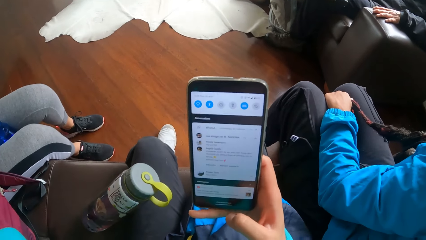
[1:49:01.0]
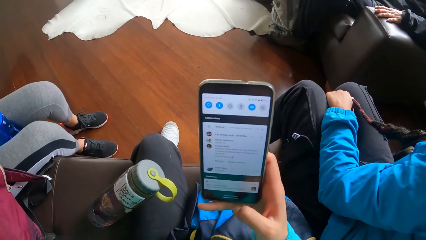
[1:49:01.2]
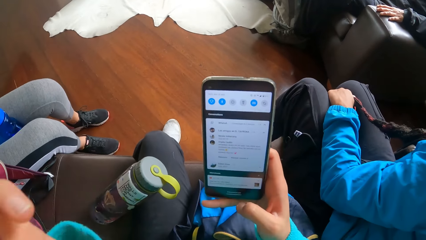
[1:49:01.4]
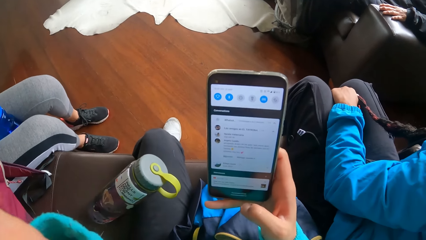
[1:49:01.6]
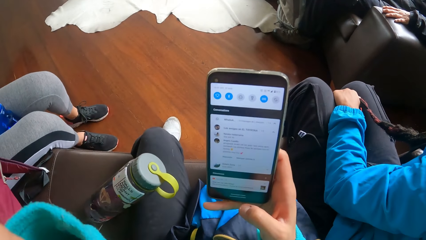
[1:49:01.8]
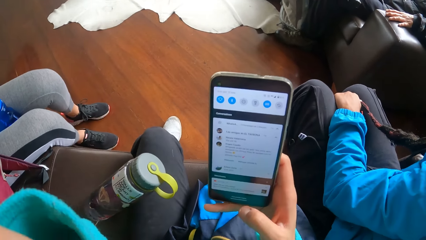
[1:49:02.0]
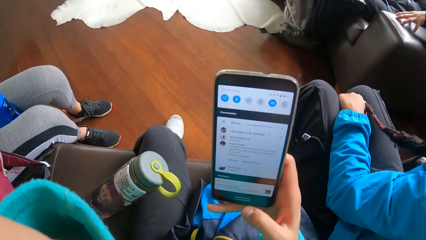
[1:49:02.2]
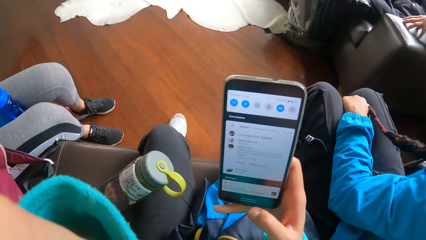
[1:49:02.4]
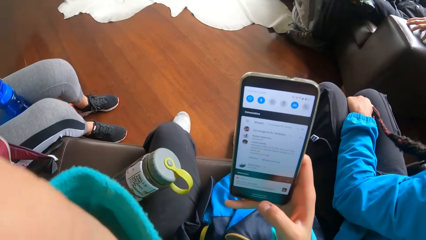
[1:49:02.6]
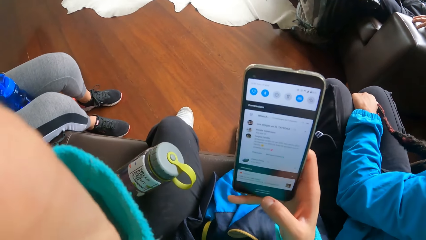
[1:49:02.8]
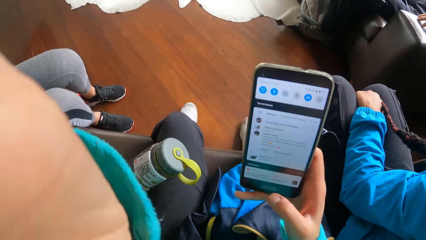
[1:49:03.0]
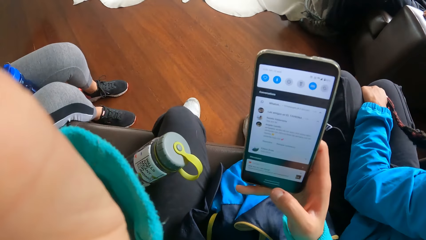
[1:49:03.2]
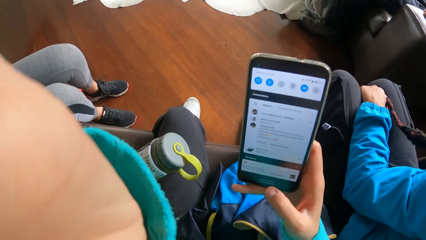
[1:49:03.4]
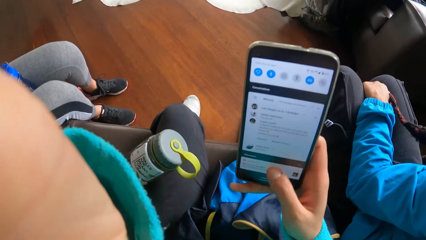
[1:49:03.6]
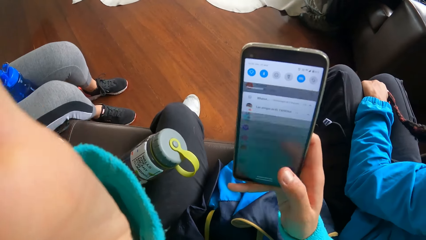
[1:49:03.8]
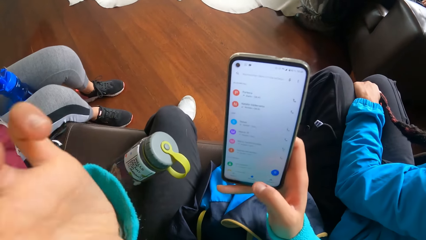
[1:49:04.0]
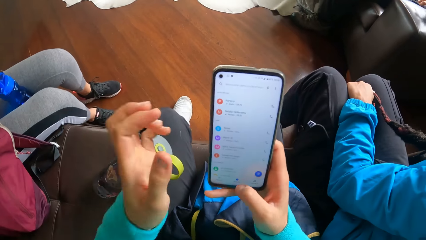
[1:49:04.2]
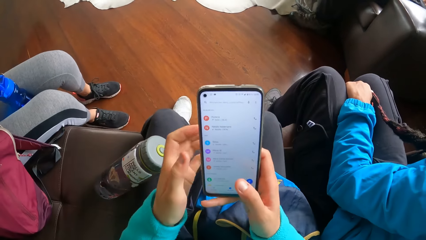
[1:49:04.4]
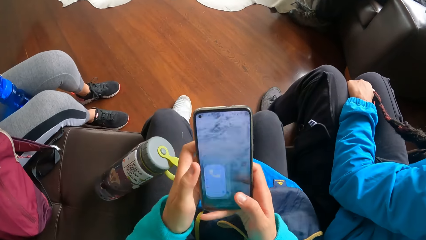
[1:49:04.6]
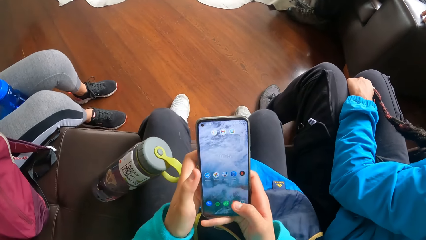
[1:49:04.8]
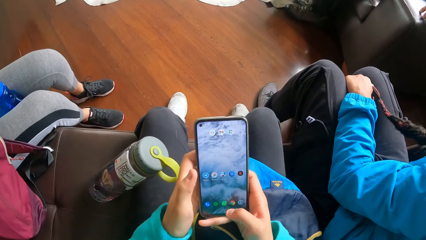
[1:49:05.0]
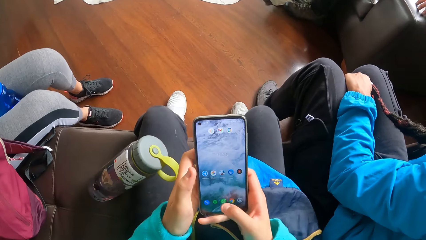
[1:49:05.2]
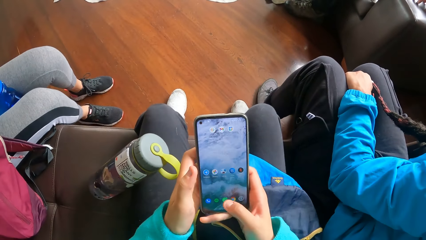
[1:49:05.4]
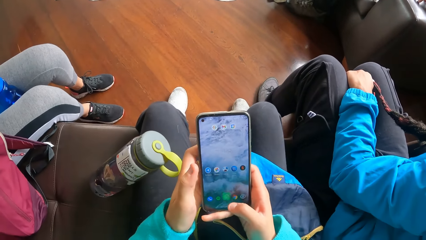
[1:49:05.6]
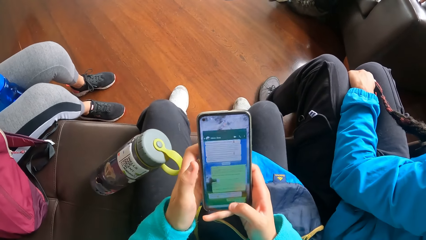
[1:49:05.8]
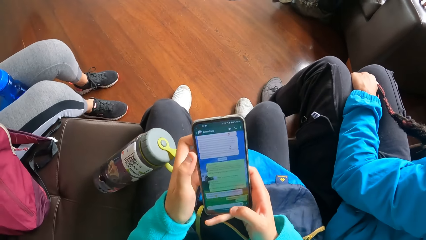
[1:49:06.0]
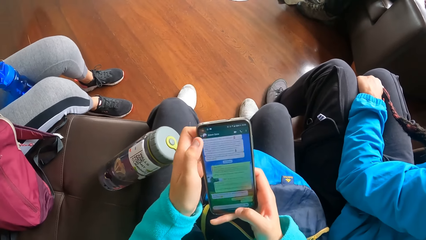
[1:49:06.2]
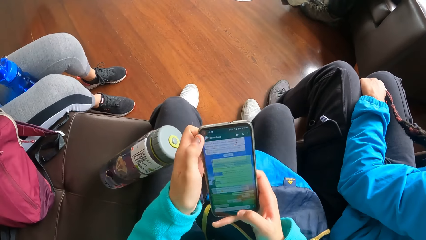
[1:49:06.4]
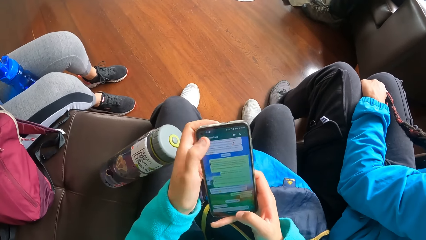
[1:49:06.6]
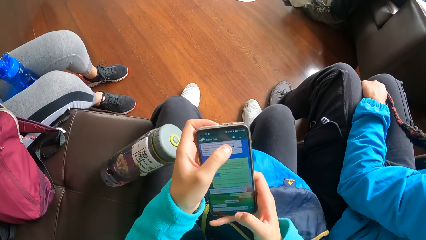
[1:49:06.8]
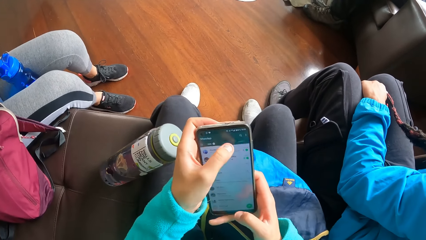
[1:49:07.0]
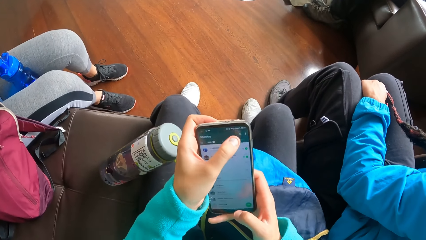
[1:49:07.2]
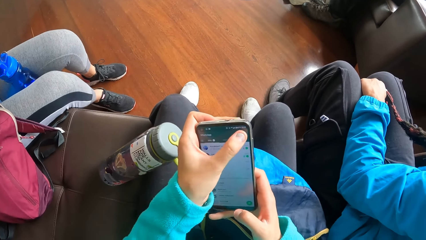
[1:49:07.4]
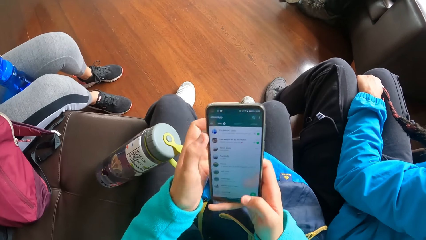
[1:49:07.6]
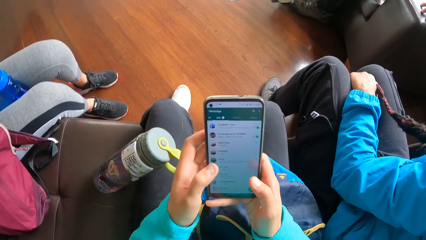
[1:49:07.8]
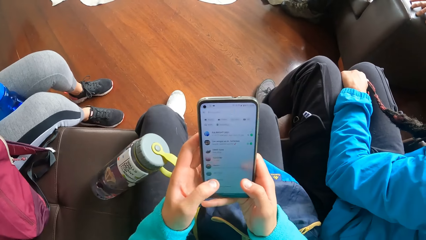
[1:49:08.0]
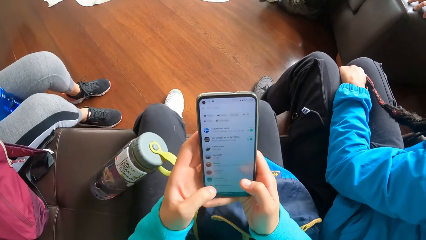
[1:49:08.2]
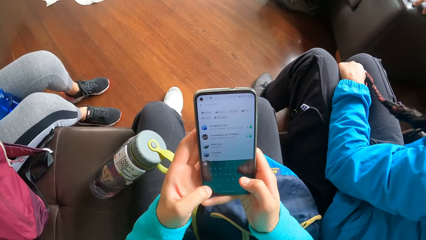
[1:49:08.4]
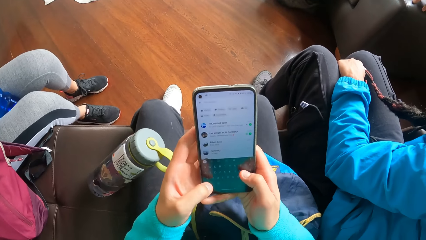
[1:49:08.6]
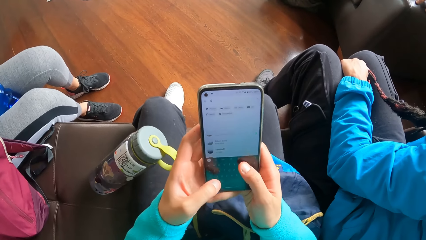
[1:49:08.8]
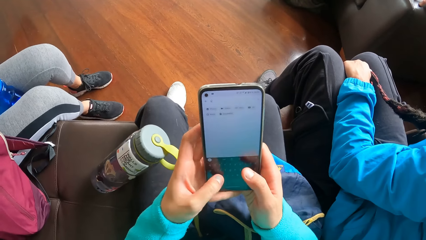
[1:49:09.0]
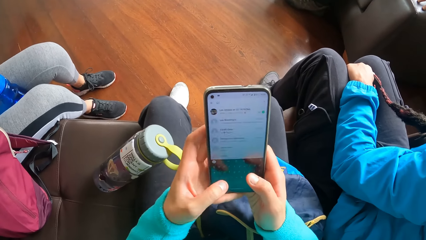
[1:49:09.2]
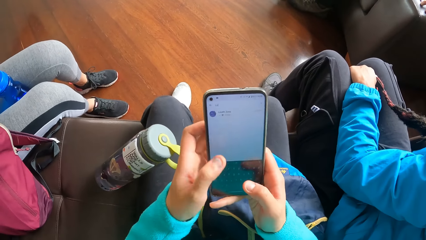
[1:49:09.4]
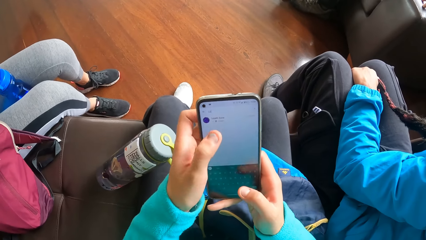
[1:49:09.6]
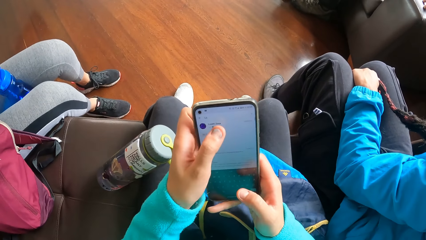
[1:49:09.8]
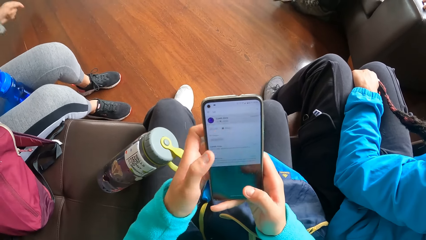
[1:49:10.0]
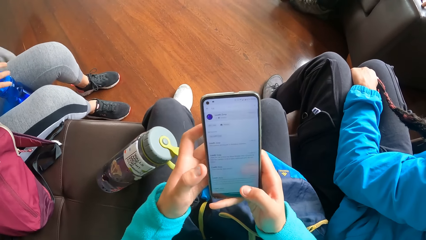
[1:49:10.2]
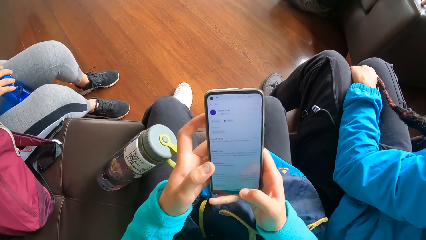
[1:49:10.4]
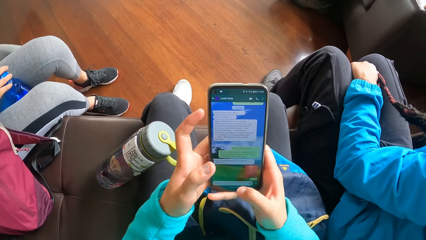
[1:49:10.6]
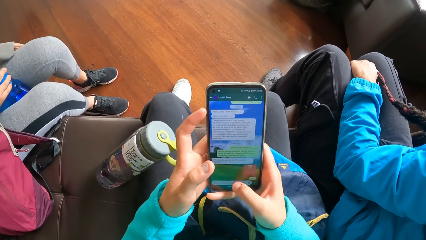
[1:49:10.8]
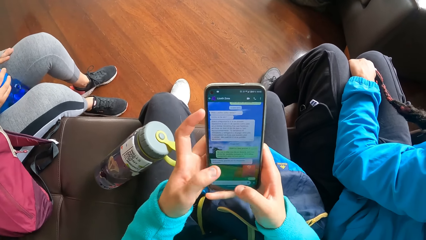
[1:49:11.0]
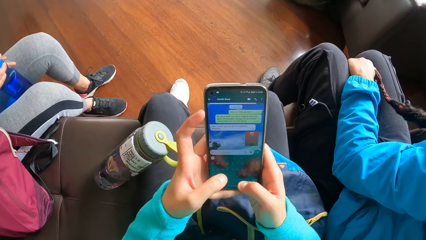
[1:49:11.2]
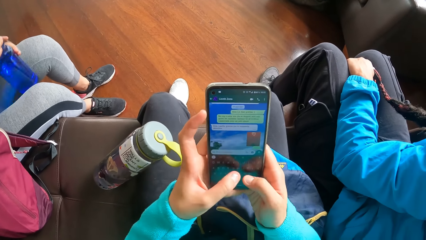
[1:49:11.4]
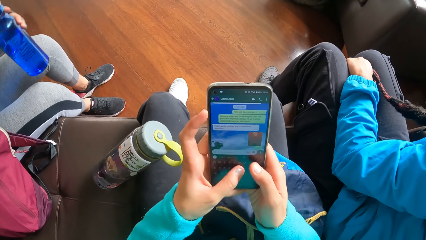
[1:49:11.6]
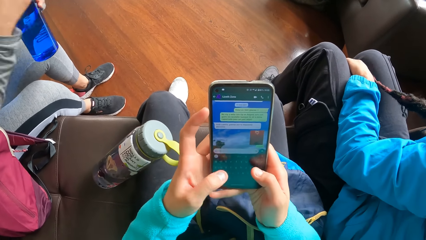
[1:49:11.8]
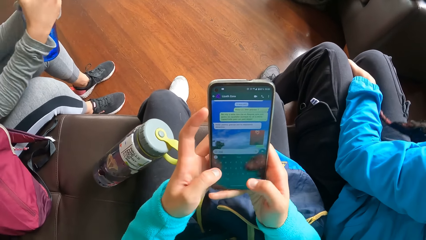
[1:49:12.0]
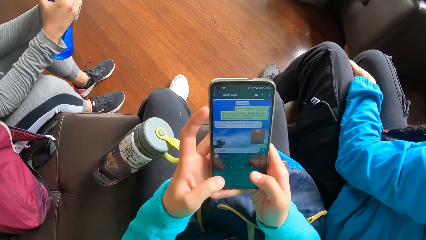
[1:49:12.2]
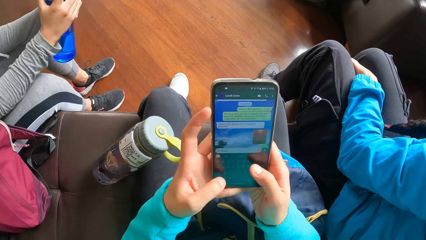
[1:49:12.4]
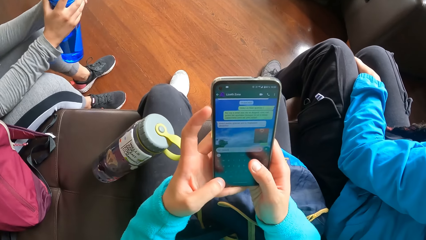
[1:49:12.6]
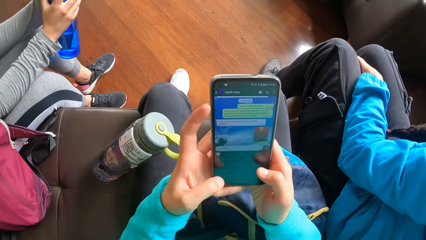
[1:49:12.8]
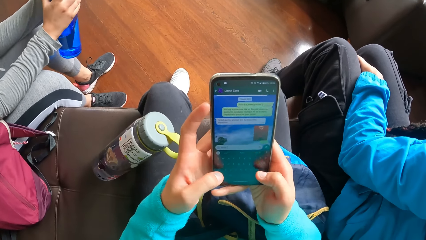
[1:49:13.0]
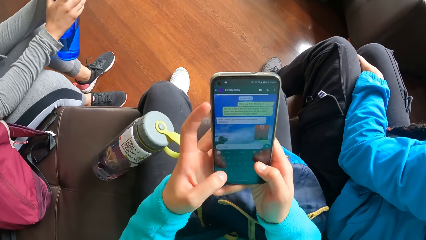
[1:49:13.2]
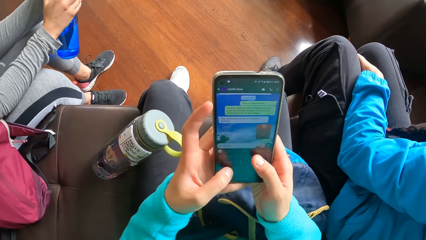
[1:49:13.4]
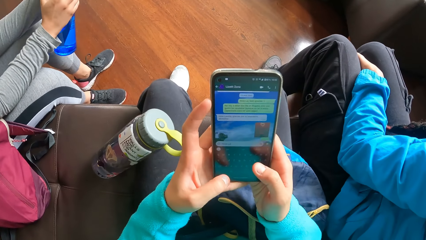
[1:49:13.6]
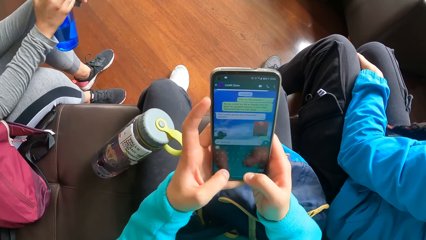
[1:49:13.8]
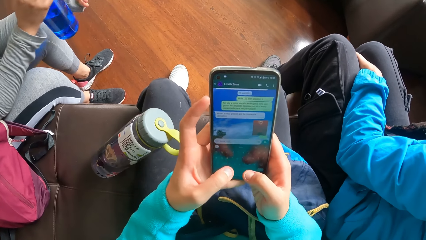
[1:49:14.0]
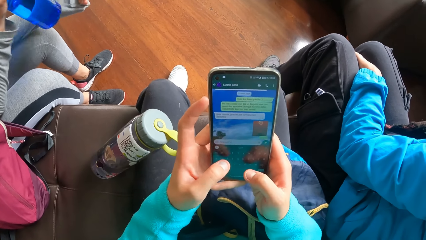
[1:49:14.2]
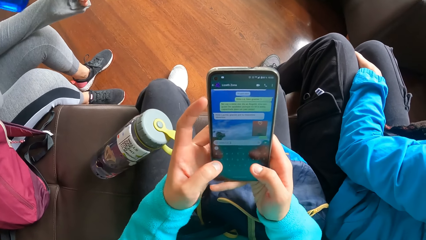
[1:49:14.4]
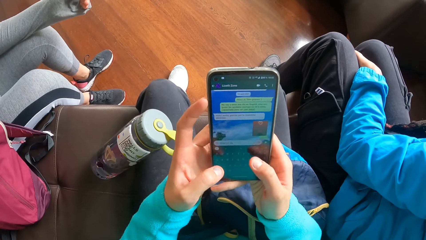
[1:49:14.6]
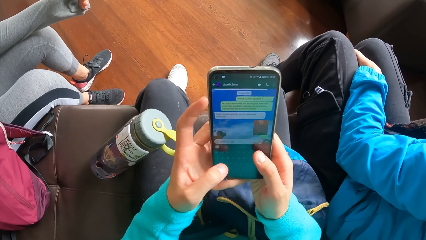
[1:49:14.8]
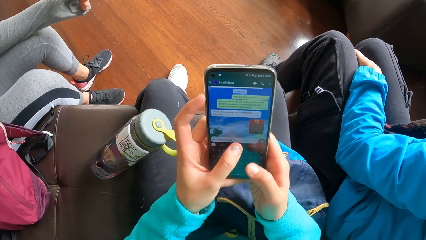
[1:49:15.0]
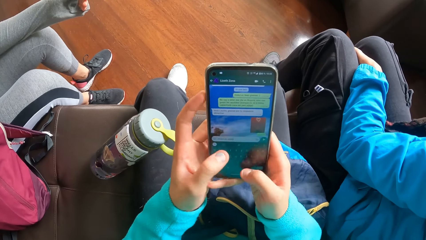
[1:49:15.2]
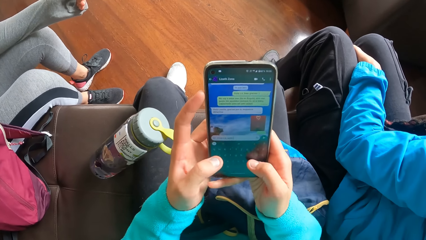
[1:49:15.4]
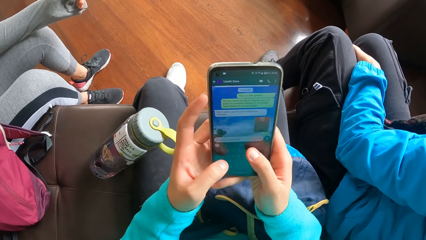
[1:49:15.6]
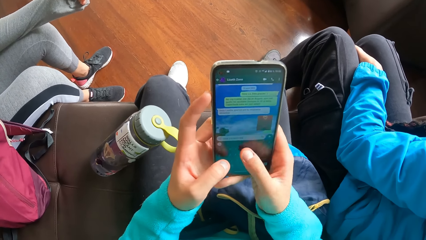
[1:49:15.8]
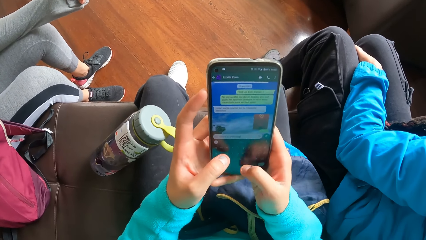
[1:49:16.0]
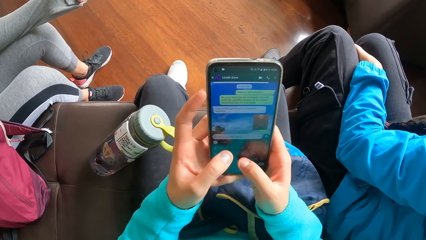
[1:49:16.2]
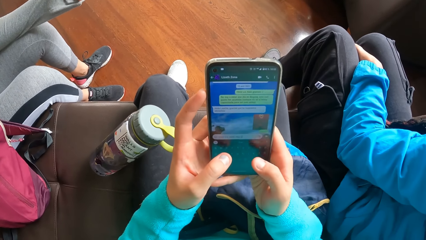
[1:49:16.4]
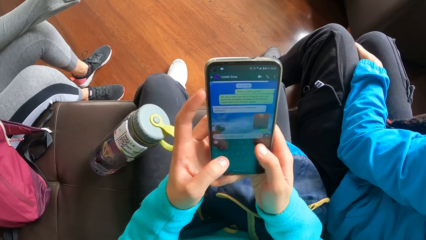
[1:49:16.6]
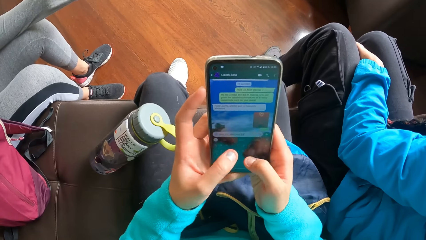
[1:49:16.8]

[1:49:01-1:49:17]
The woman carries the blue water bottle from her leg.
